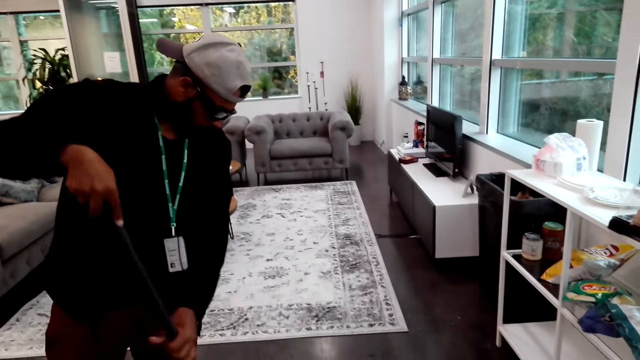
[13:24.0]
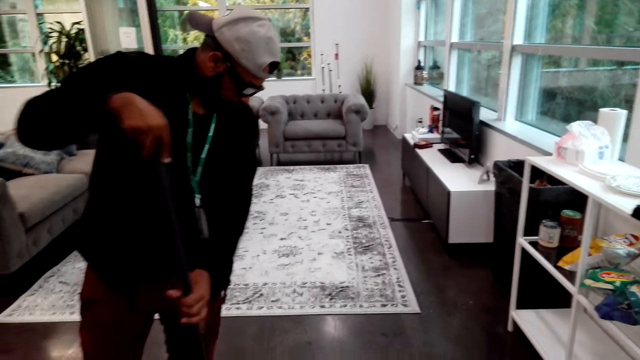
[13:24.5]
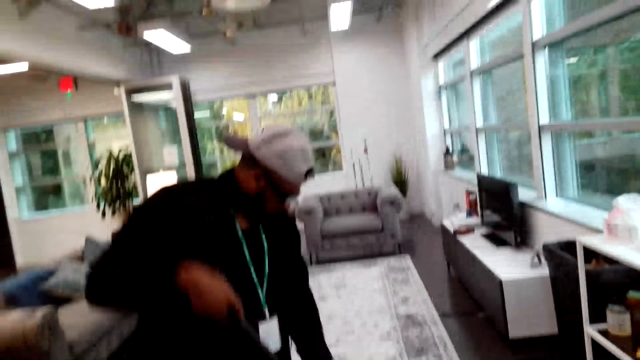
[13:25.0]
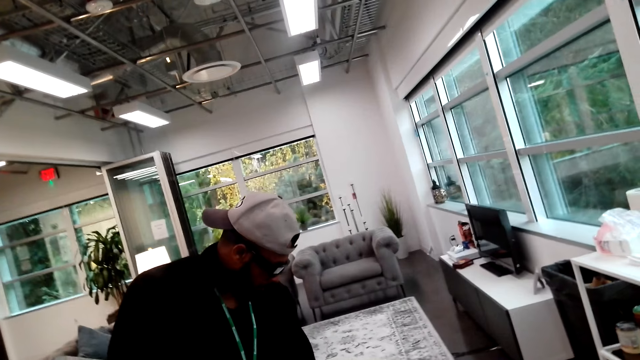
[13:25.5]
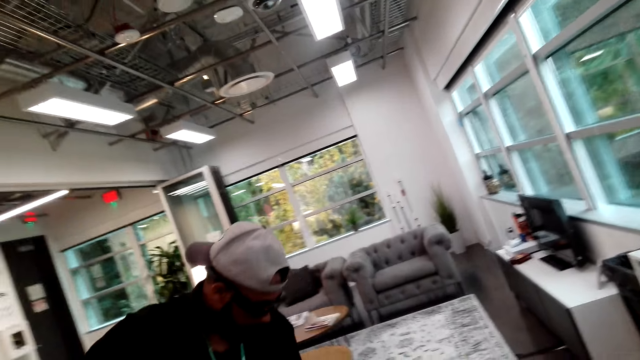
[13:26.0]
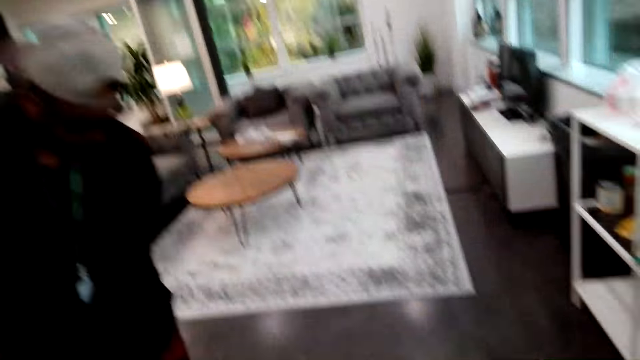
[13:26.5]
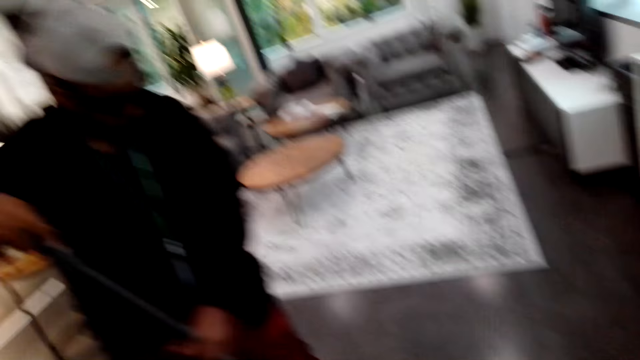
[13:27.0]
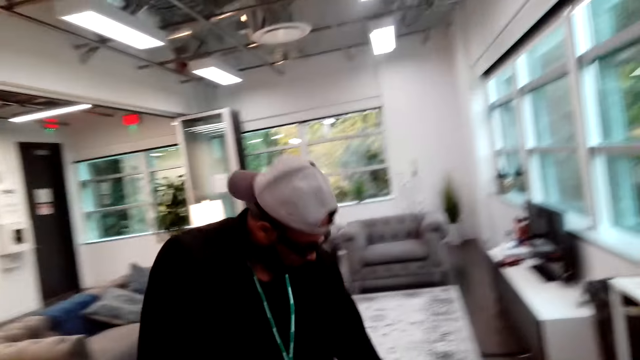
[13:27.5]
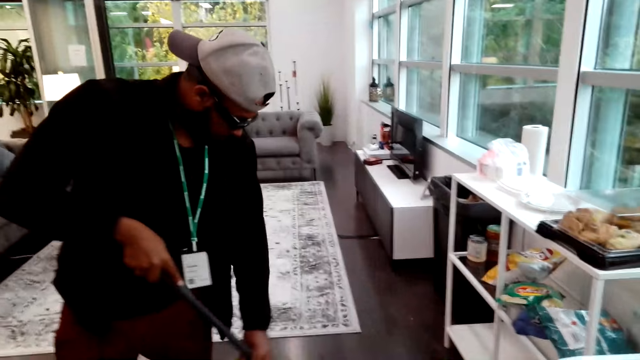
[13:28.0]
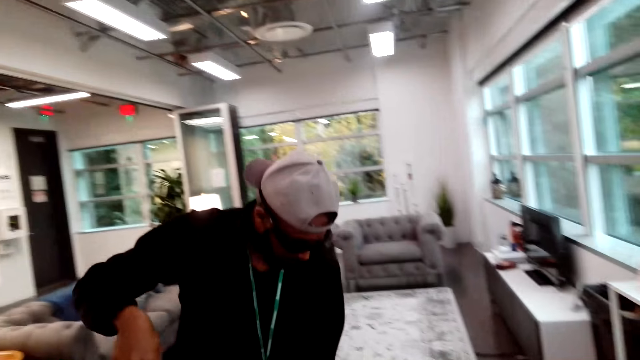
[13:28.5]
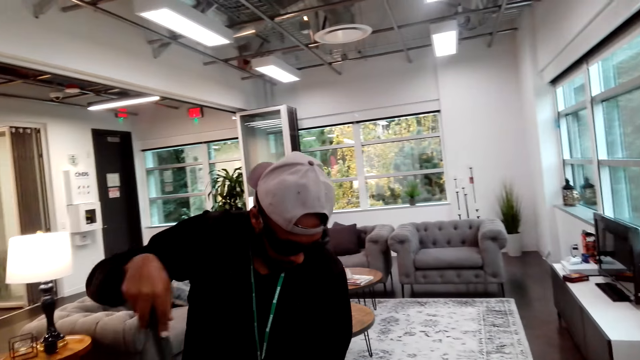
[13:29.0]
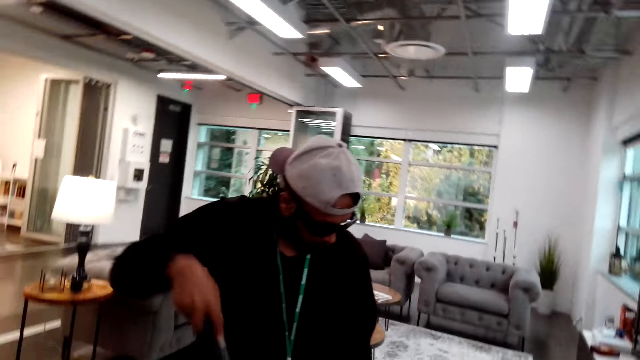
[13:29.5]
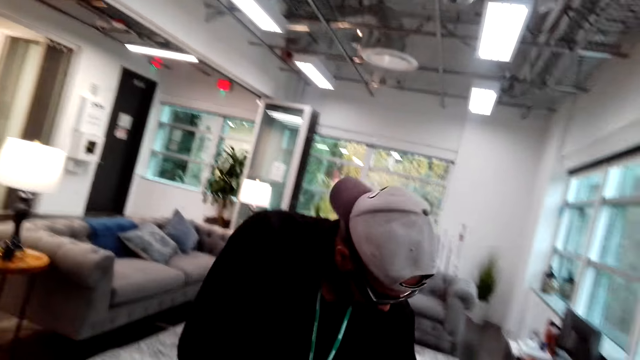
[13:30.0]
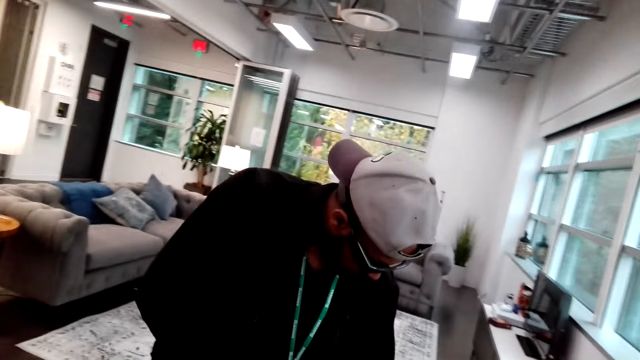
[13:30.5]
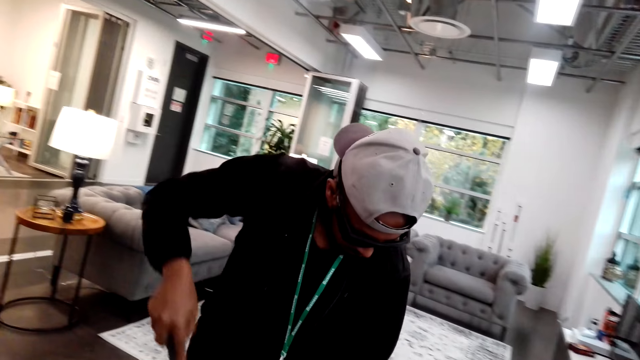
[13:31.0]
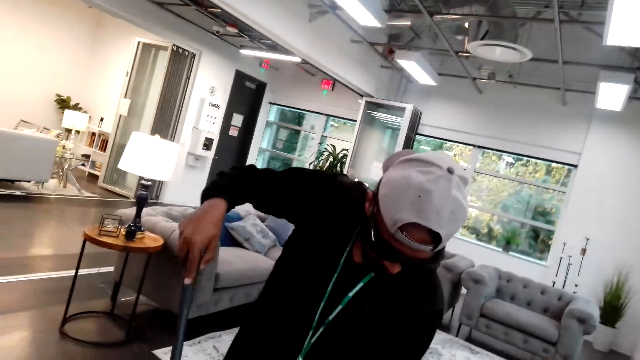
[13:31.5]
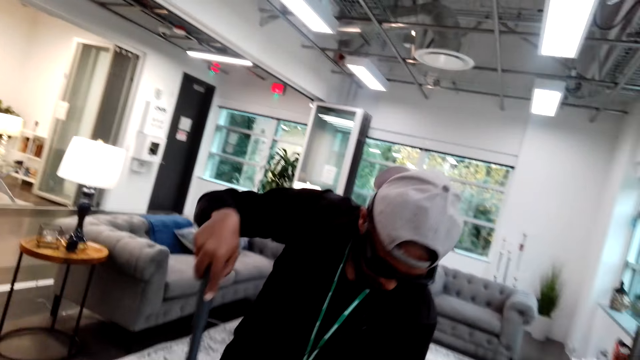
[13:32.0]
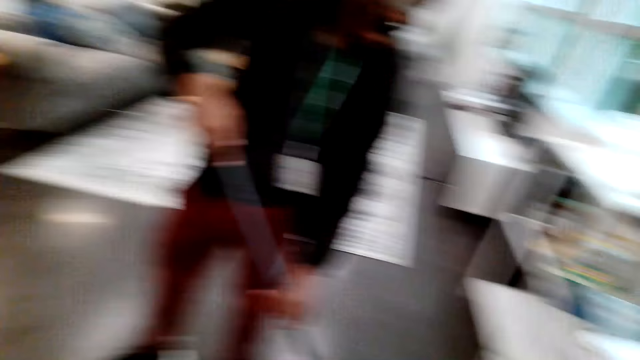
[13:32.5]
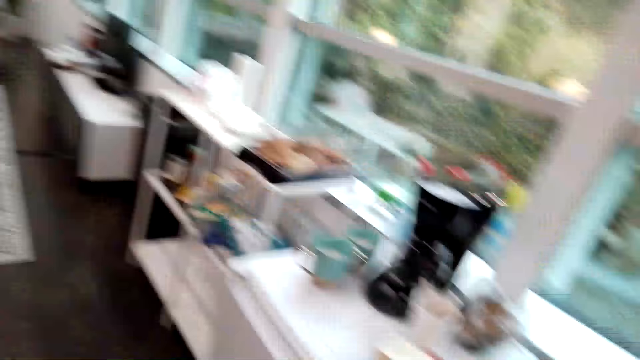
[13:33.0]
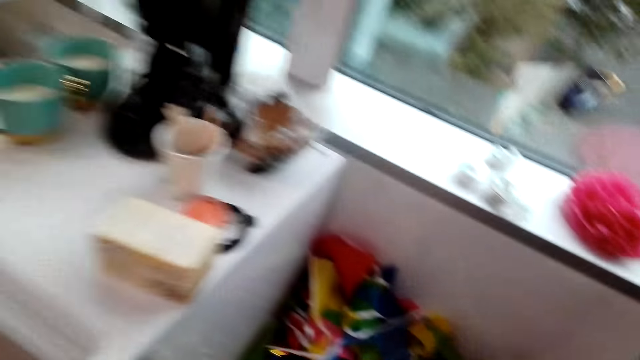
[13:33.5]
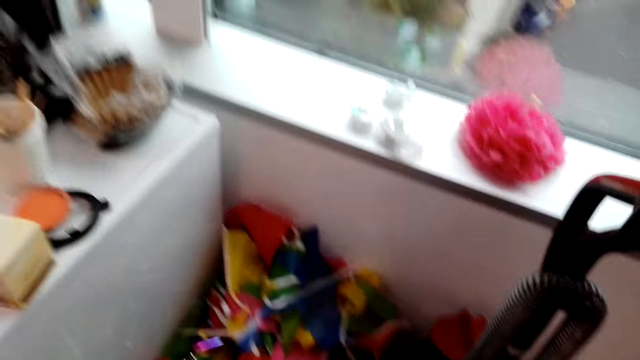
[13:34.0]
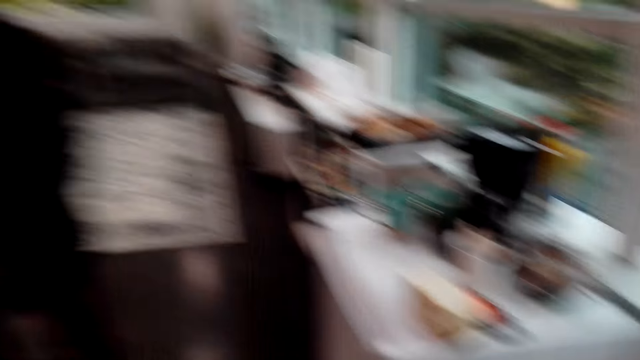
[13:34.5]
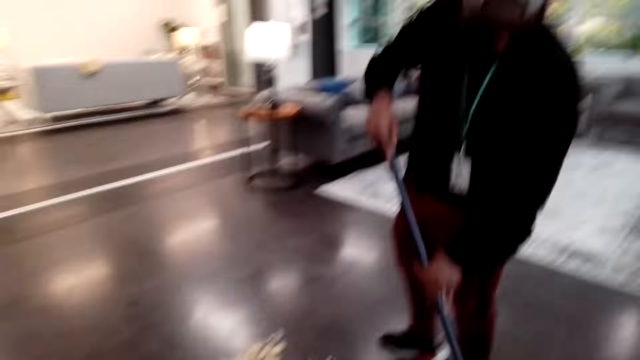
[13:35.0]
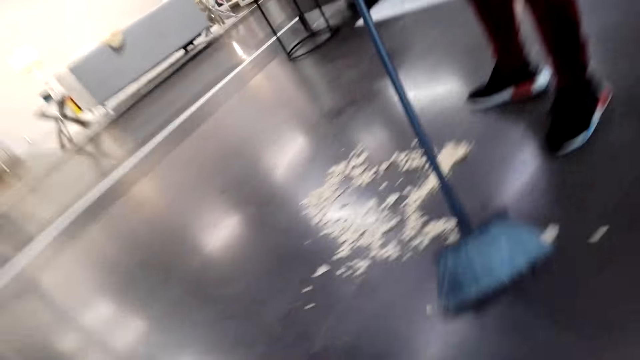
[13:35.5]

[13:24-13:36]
The camera wearer picks up a dustpan.

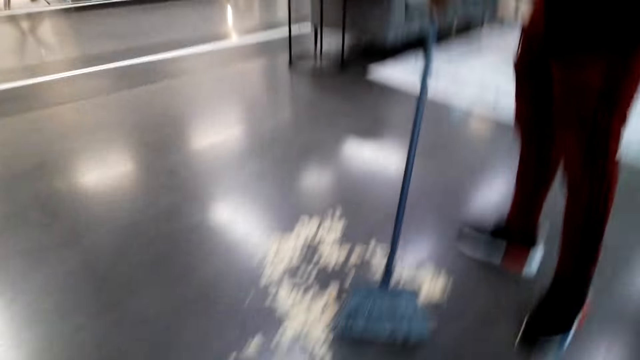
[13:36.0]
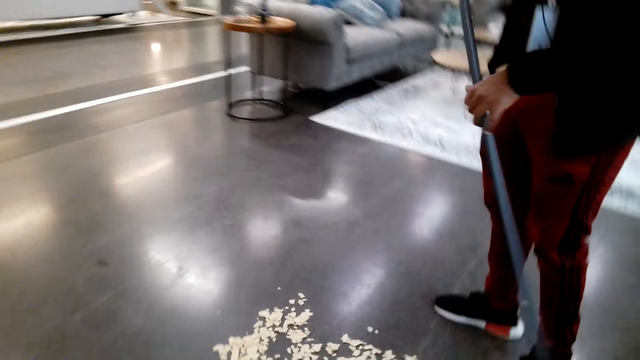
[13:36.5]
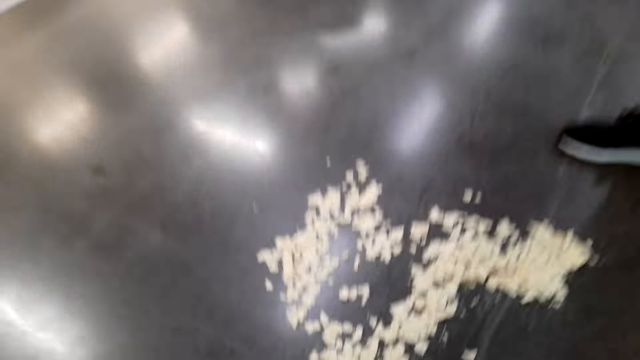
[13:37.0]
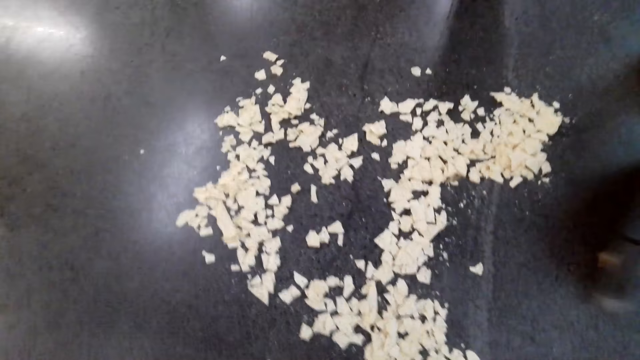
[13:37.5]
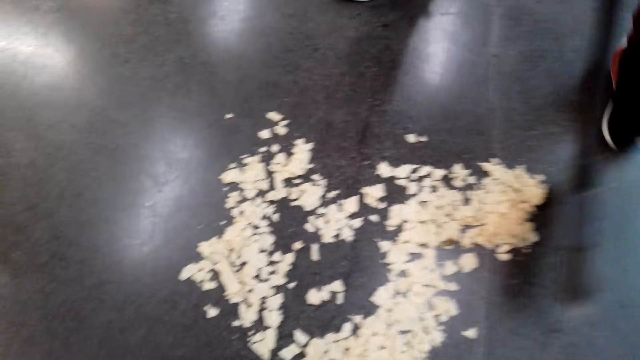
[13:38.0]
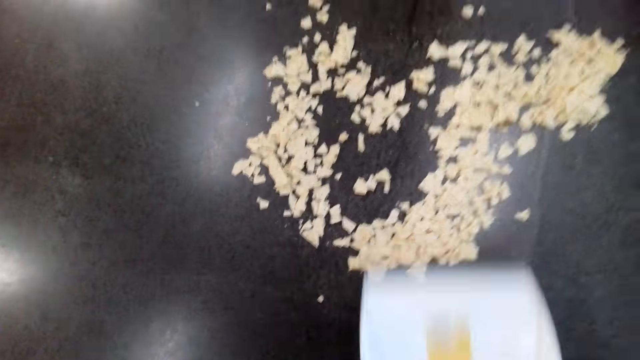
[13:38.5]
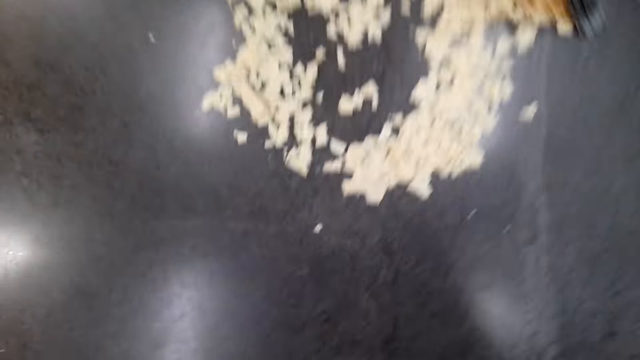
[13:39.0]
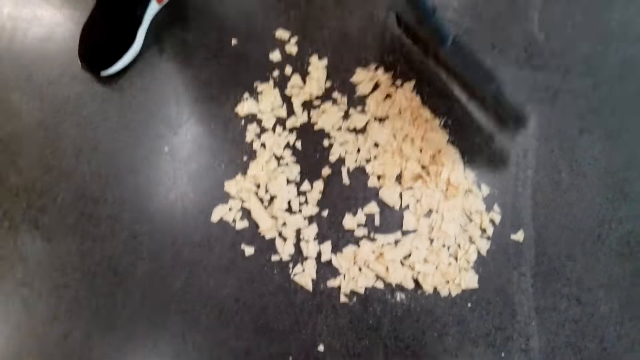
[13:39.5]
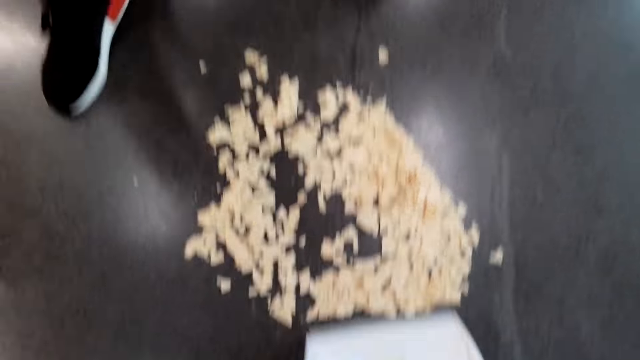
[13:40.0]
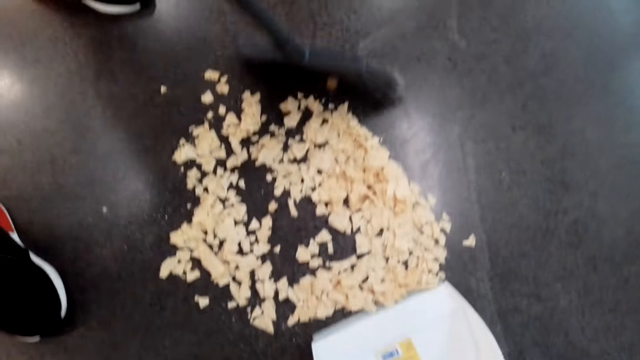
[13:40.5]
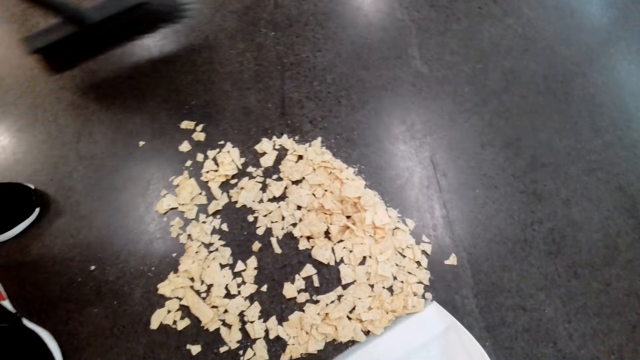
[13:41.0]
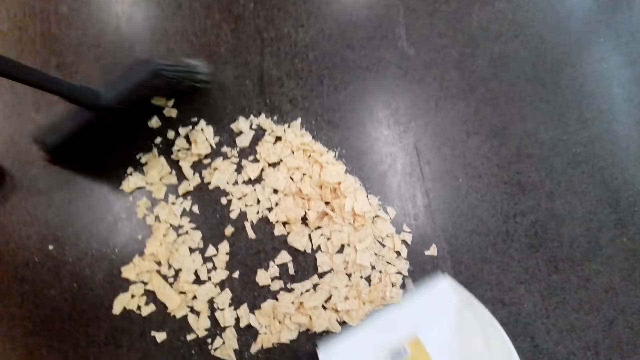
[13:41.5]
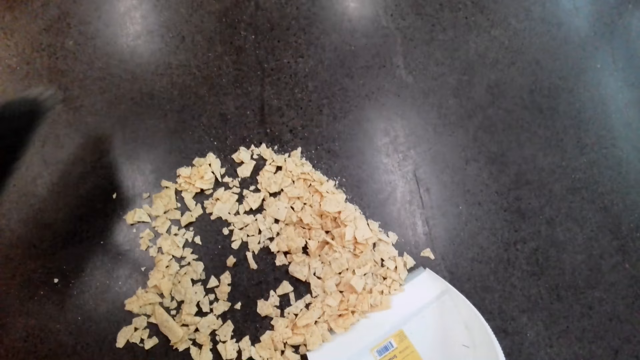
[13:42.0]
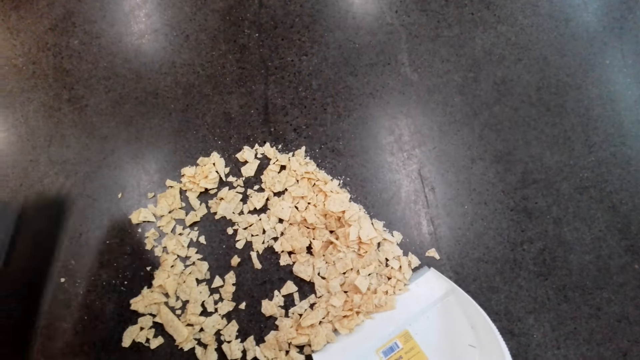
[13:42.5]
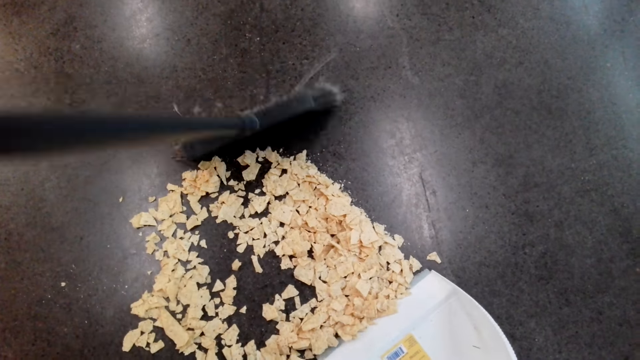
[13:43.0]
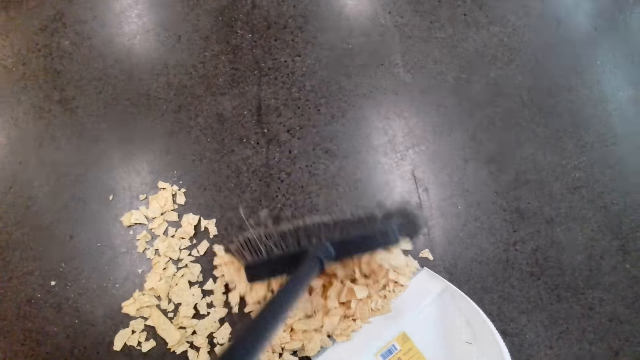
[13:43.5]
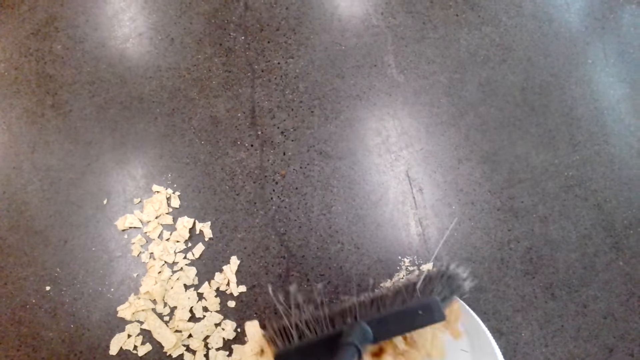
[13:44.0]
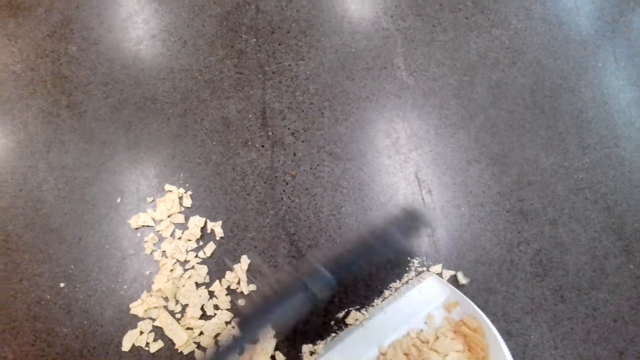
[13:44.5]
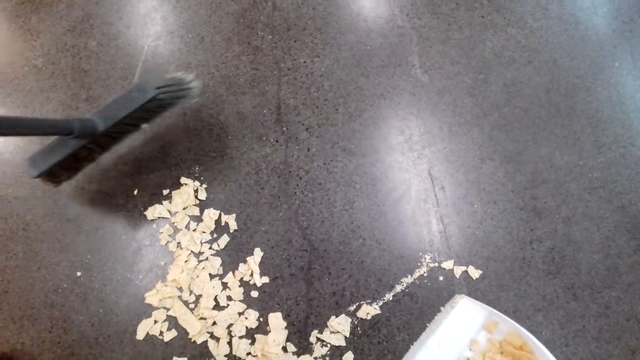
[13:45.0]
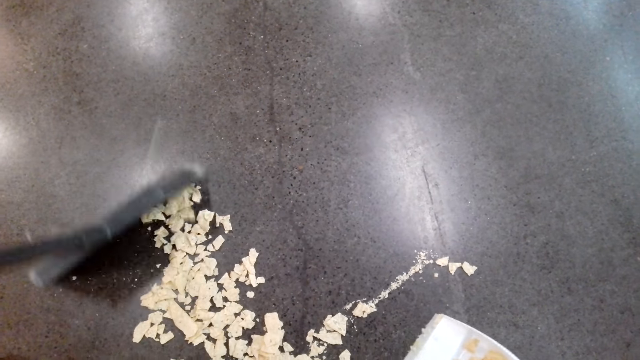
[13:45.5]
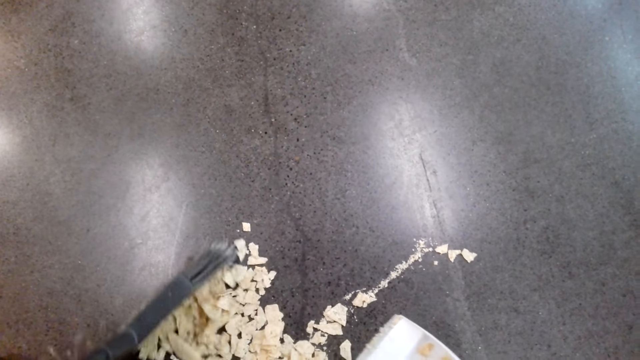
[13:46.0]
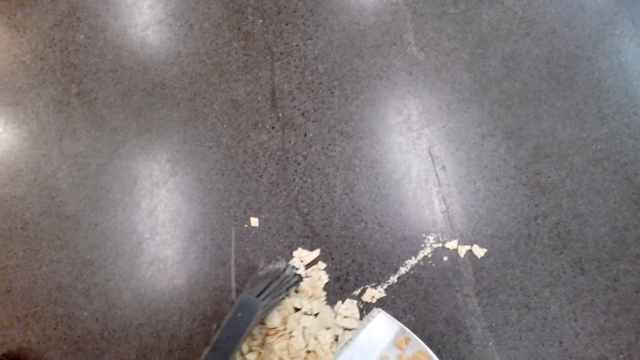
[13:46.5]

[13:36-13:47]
The camera wearer scrubs a floor with a dust collector. They put dust together. A man sweeps dust on the dust collector.
